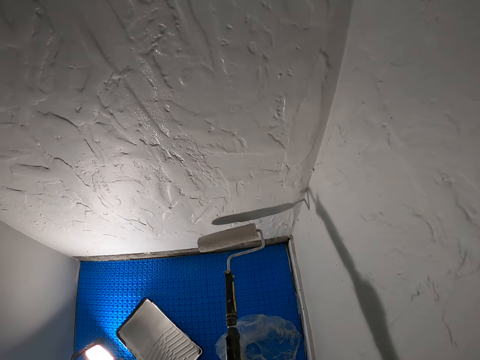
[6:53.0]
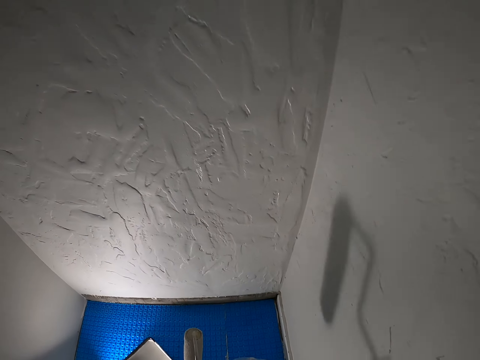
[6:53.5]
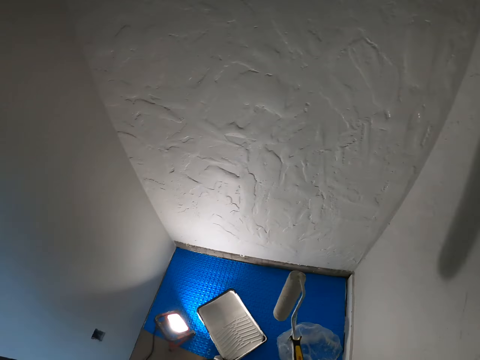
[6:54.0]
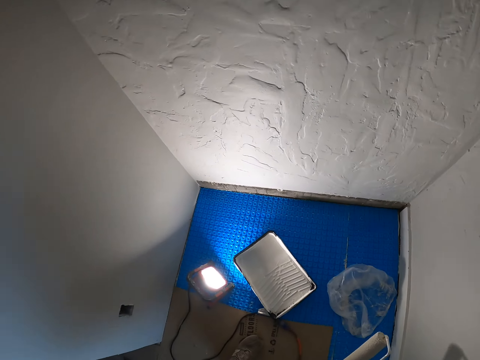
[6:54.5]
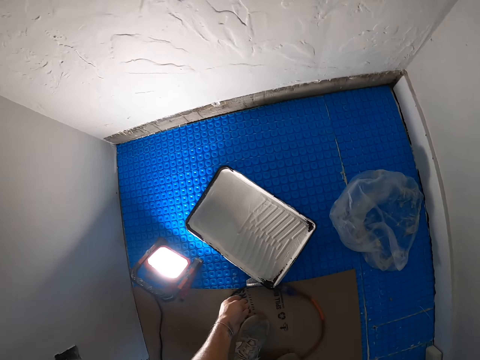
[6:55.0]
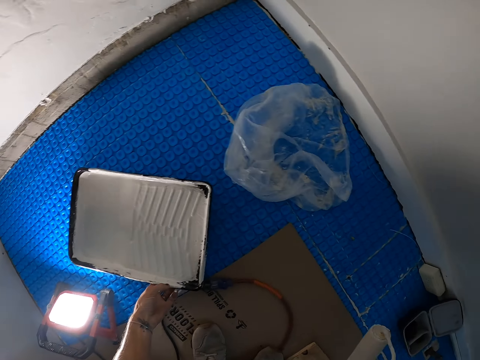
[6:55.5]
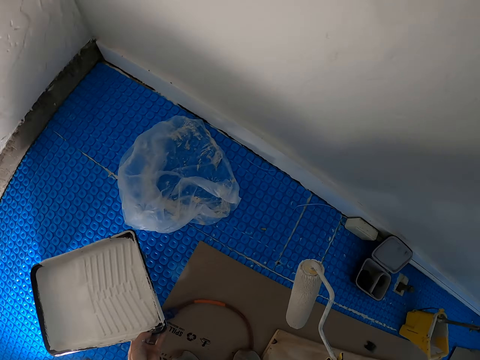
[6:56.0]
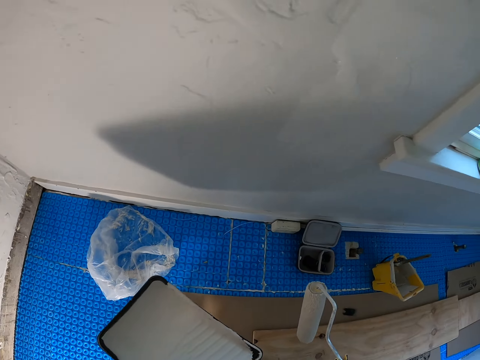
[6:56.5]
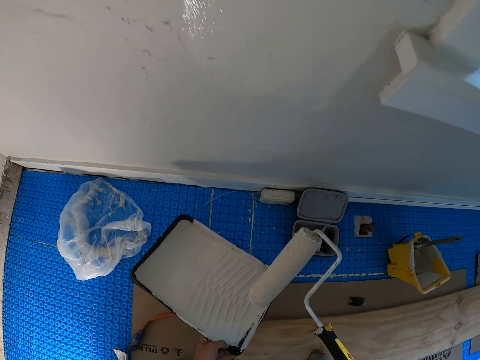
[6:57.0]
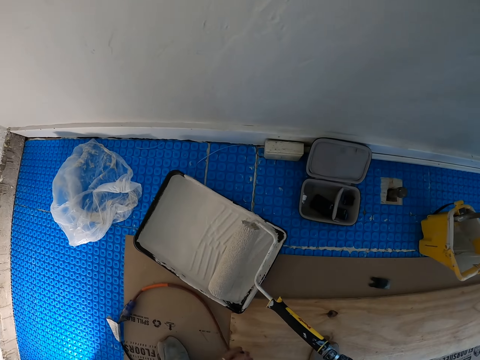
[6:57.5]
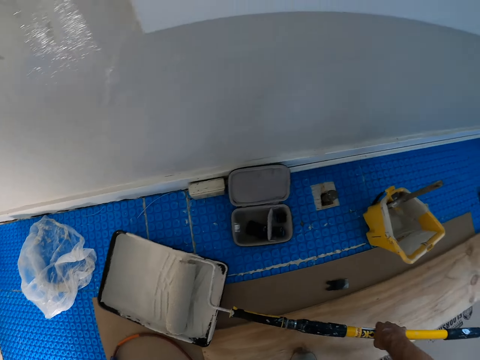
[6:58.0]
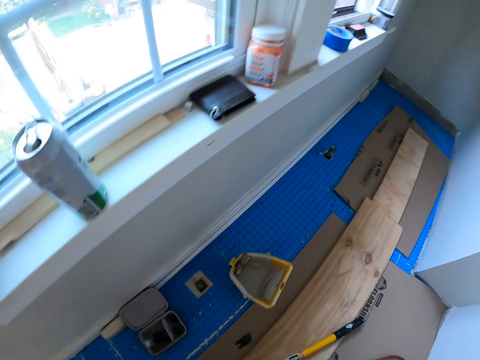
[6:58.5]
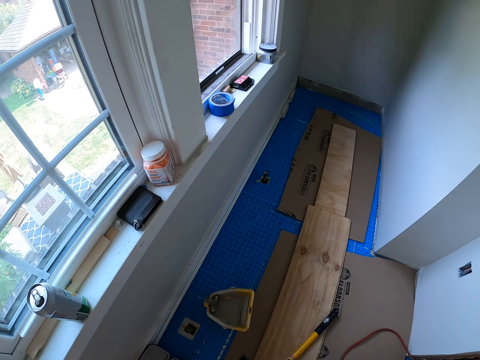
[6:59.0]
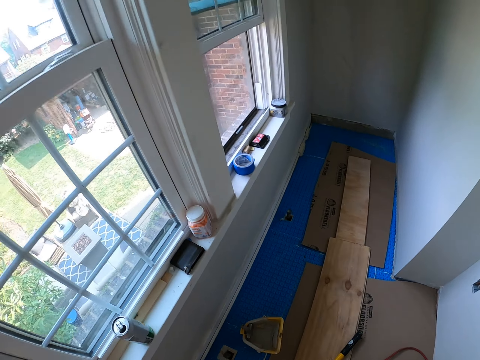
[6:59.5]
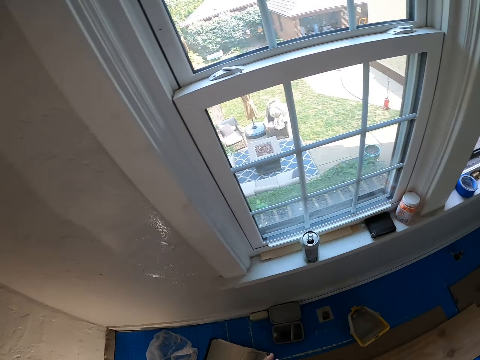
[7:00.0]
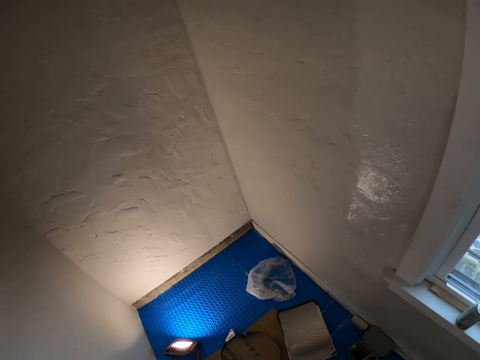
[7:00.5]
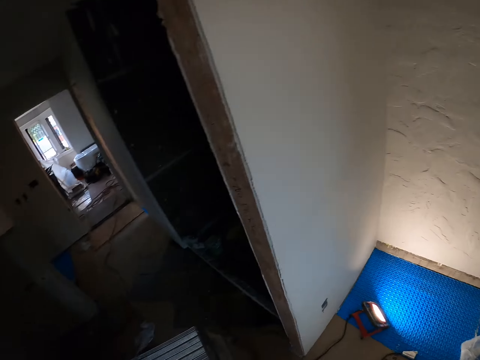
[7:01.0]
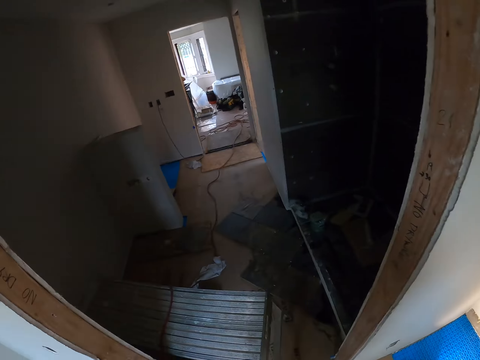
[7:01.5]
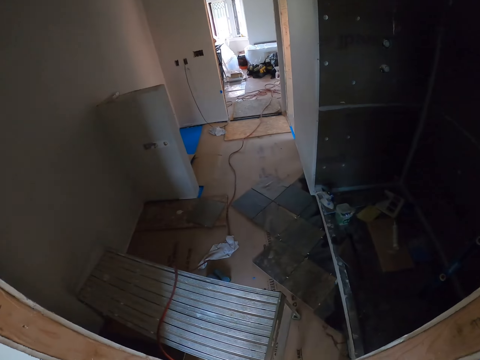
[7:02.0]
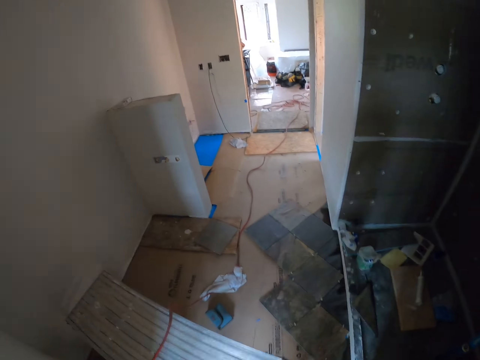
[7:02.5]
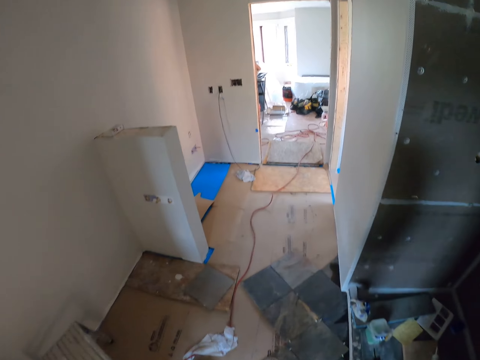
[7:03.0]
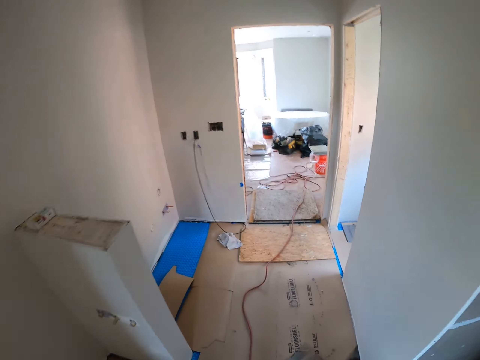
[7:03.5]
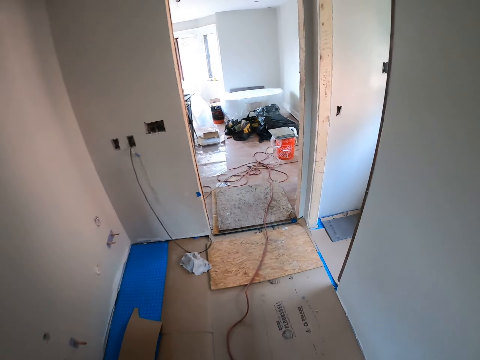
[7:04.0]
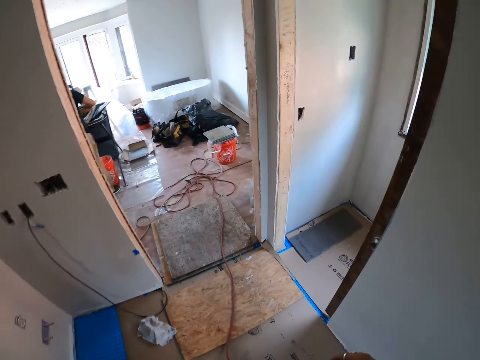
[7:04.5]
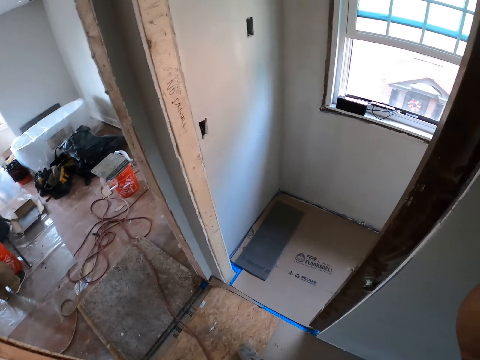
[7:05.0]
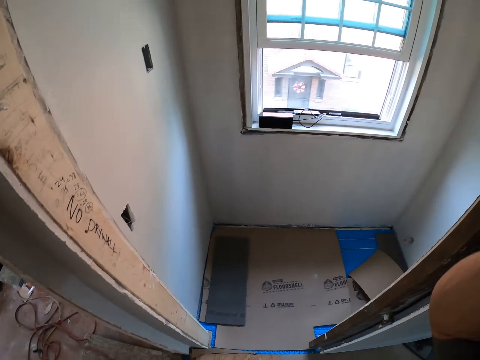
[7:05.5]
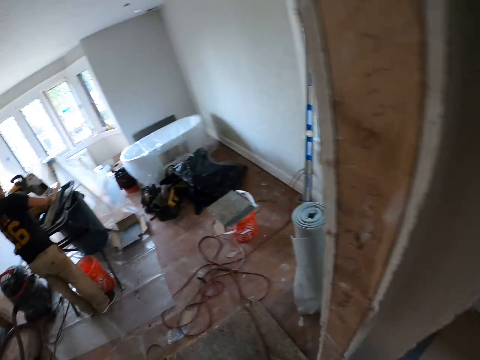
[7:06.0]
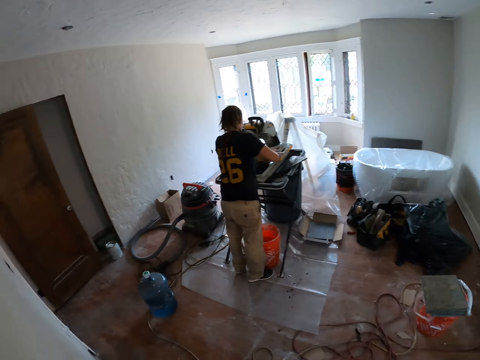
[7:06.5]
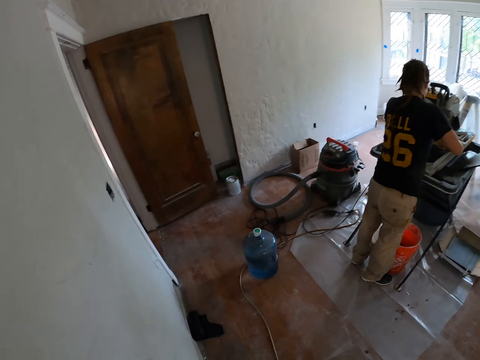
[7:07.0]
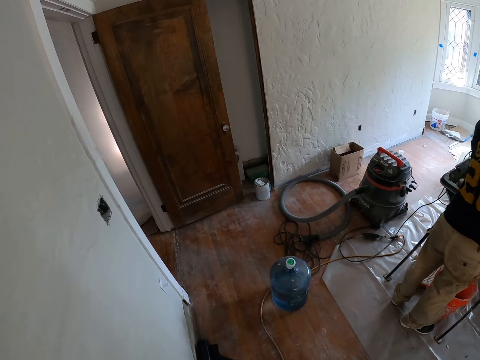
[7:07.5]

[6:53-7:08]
The camera wearer picks up a painting tray. They take the paint. They adjust the position of the paint. They roll a roller on the painting tray with paint. They walk in a room. They look around. They walk around.

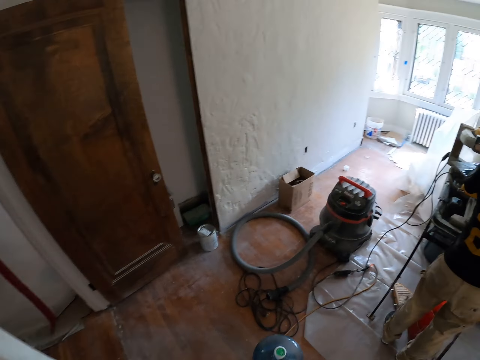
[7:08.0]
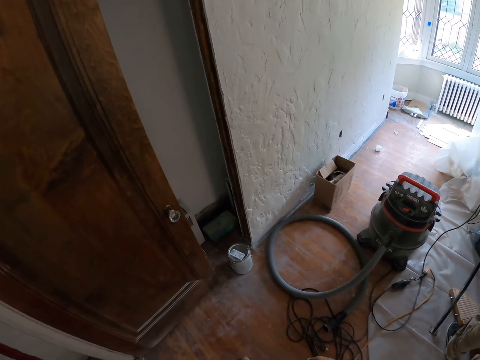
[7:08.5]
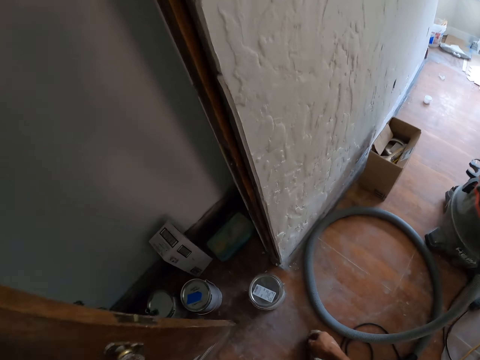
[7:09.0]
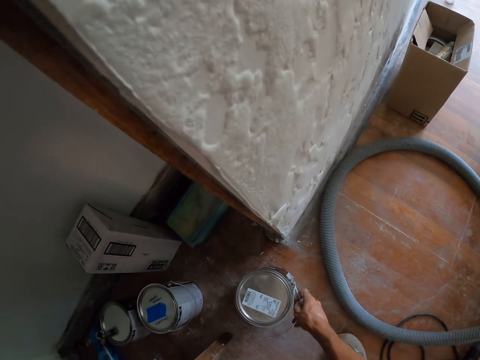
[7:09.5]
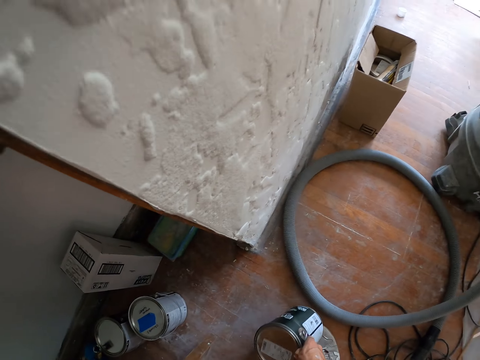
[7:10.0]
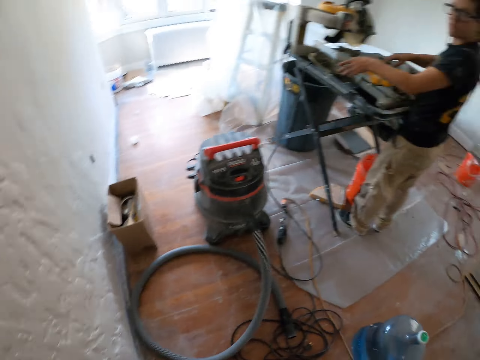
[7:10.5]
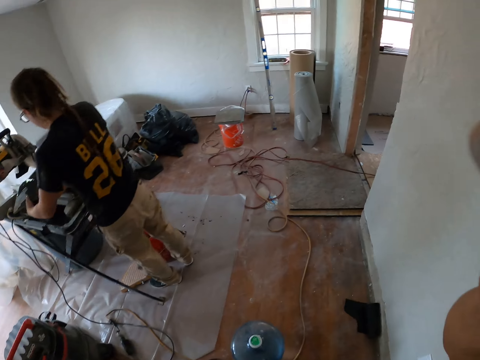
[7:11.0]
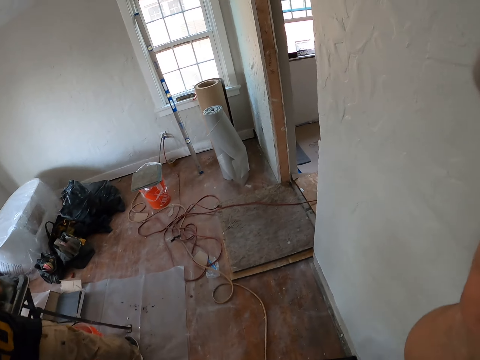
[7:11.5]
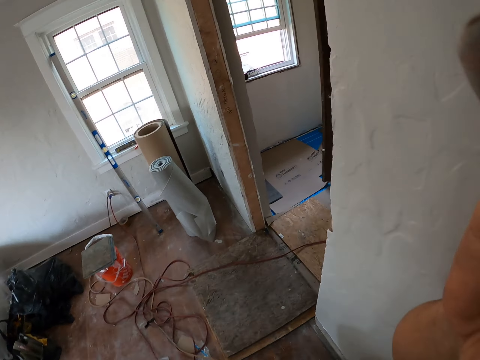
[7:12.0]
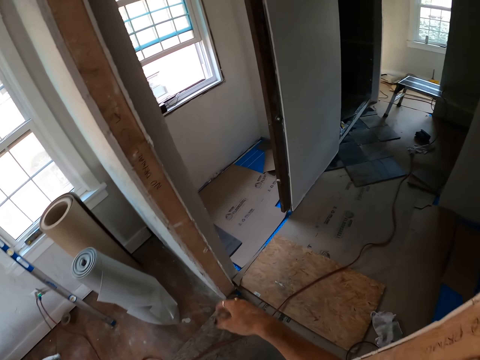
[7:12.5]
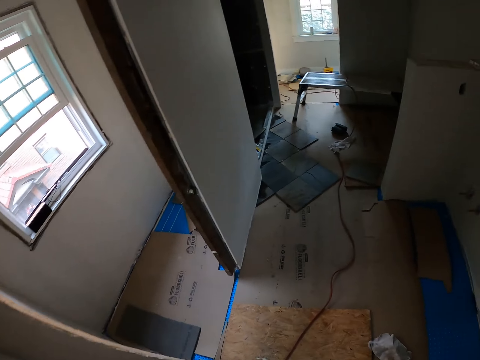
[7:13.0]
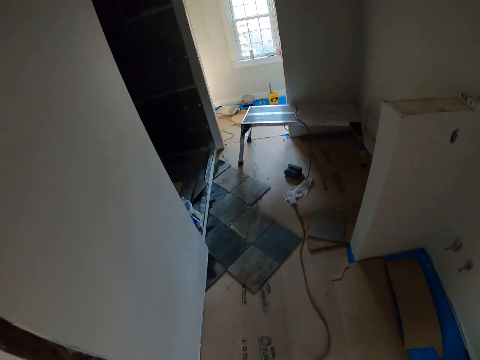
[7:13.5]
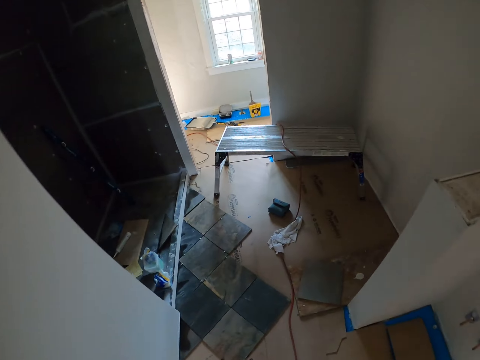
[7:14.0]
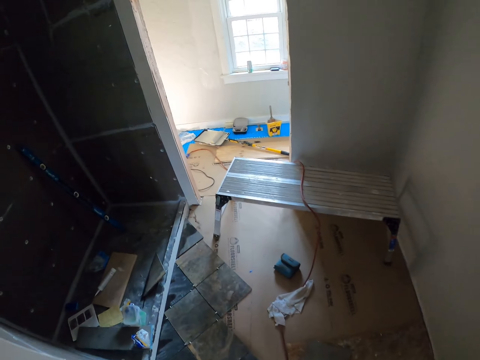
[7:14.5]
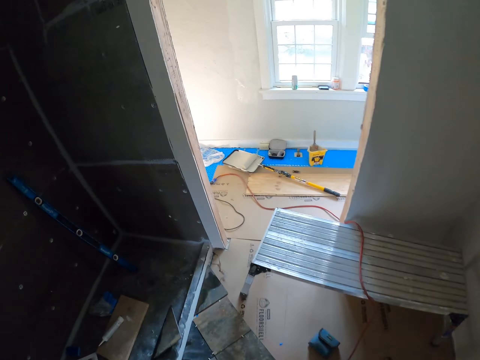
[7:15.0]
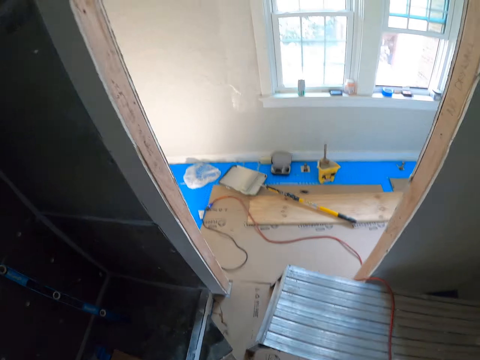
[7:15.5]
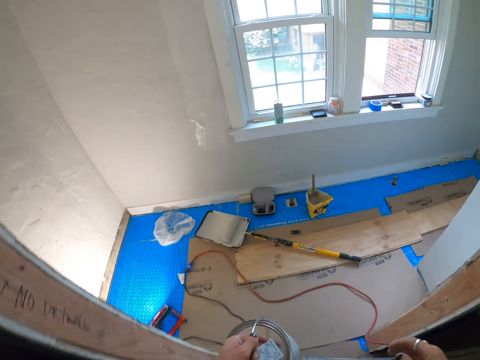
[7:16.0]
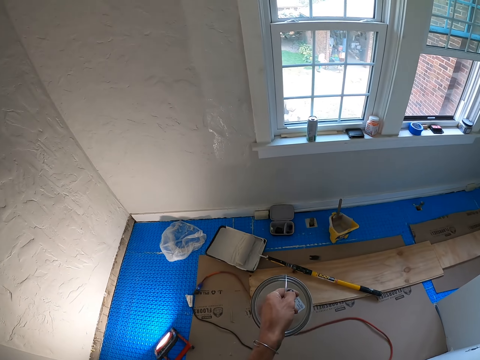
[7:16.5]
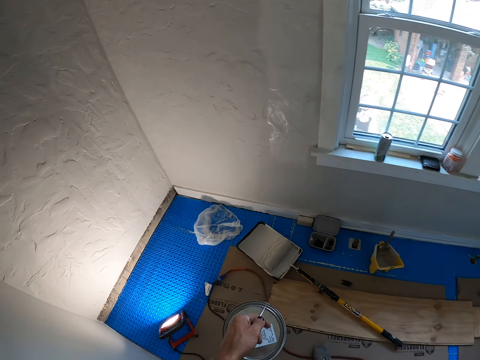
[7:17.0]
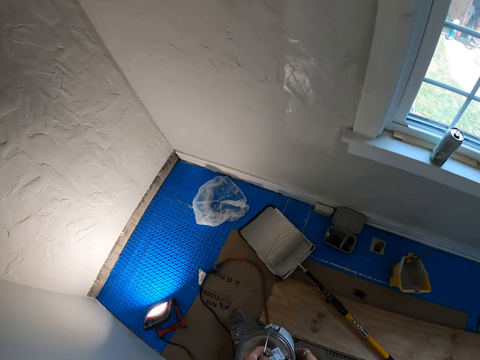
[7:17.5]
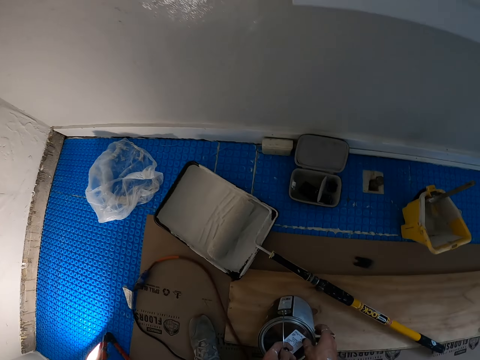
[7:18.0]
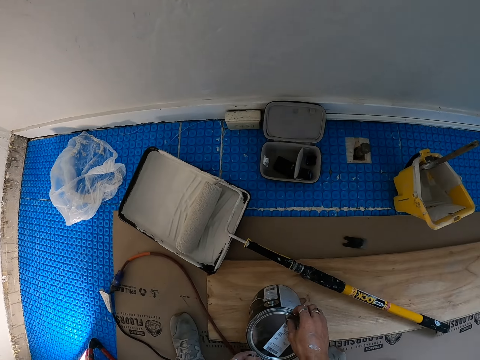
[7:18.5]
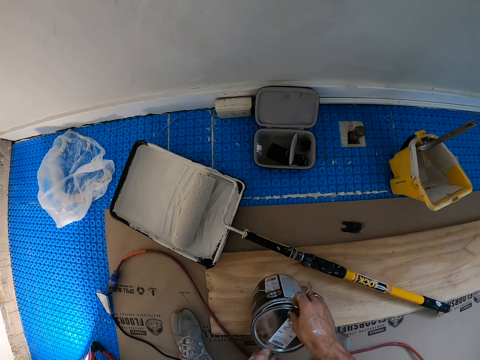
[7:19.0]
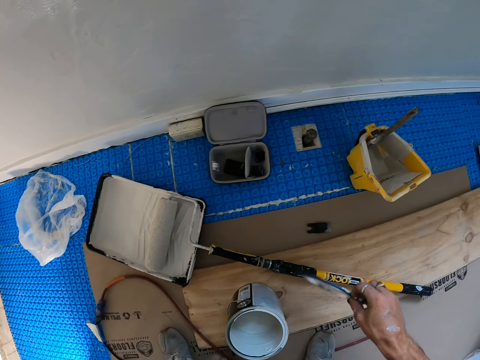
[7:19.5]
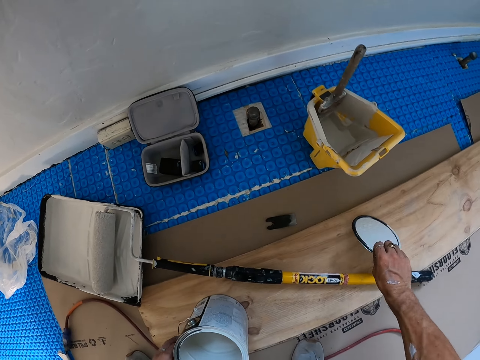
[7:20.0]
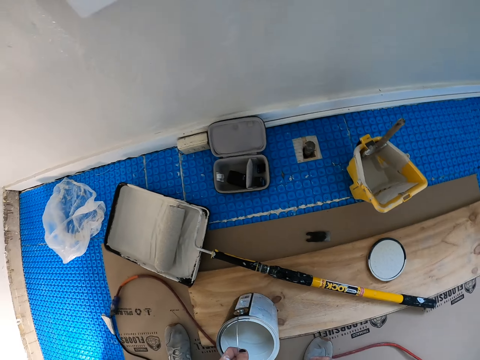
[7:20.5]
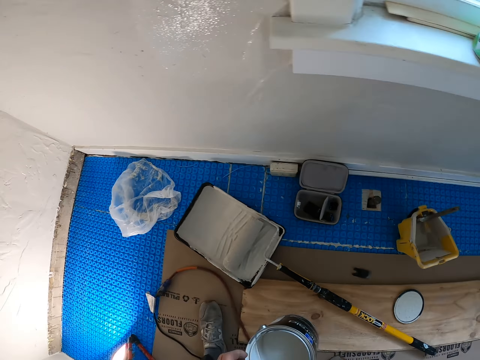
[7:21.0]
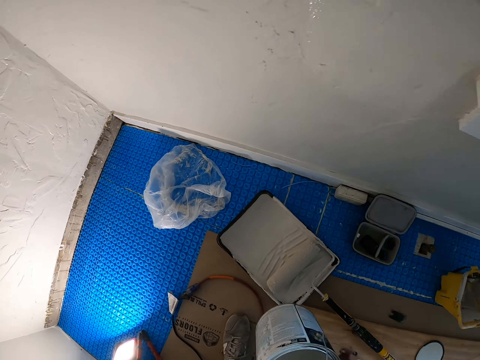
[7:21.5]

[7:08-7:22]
The camera wearer picks up a paint tin. They walk in a room. They open the paint tin. They drop a lid. They take the tin.
